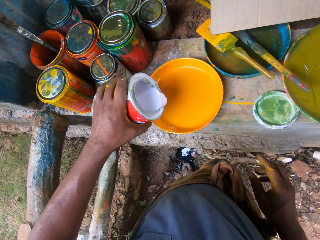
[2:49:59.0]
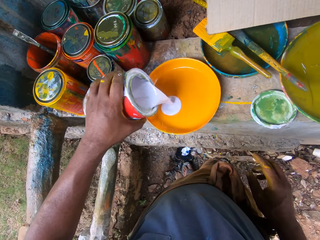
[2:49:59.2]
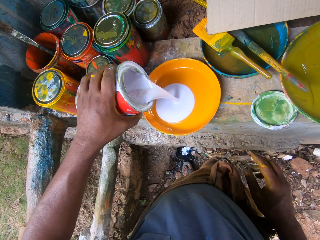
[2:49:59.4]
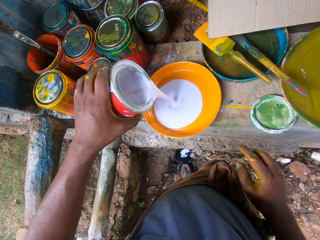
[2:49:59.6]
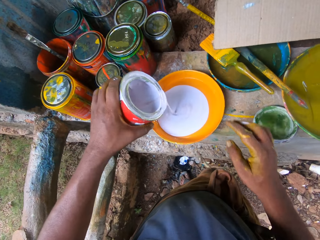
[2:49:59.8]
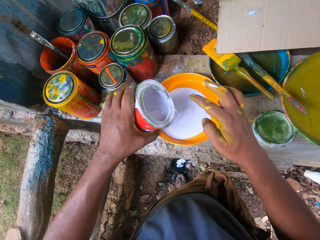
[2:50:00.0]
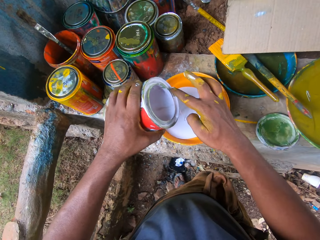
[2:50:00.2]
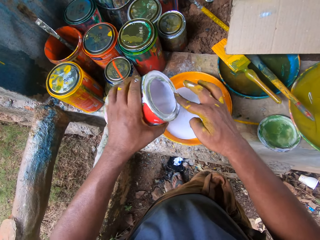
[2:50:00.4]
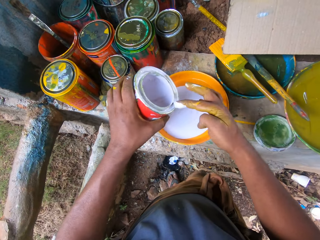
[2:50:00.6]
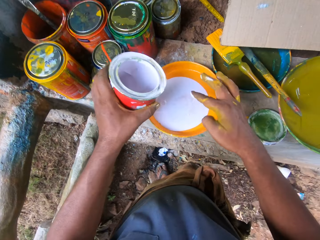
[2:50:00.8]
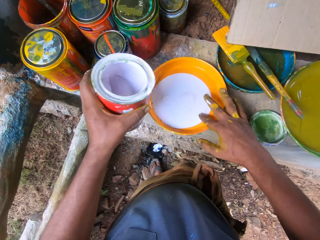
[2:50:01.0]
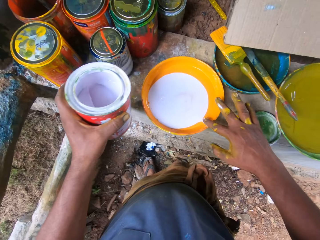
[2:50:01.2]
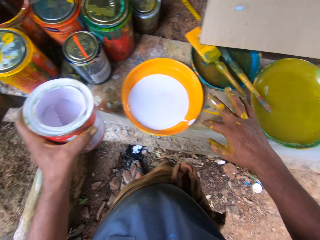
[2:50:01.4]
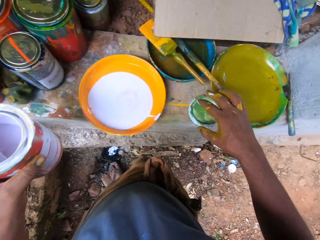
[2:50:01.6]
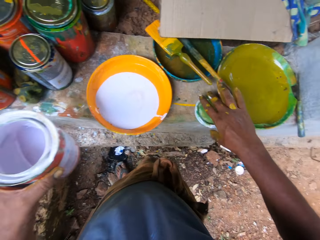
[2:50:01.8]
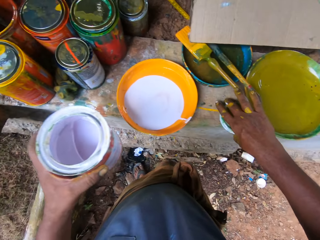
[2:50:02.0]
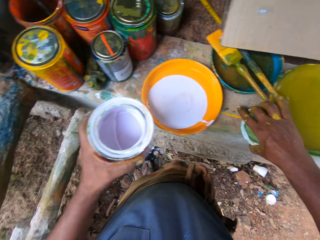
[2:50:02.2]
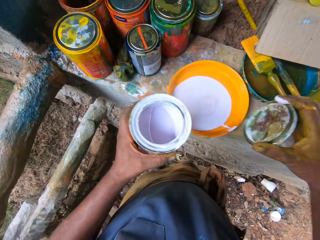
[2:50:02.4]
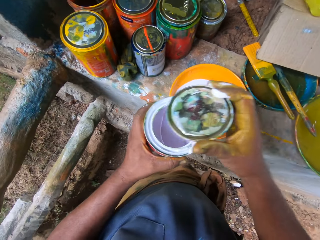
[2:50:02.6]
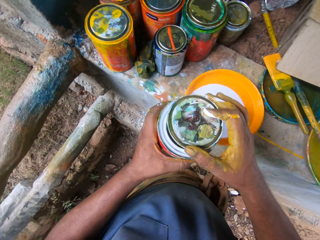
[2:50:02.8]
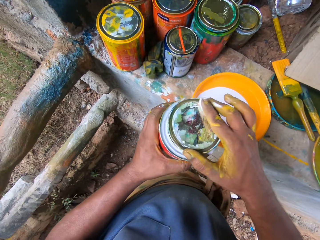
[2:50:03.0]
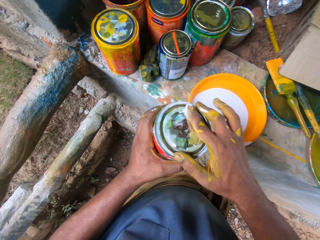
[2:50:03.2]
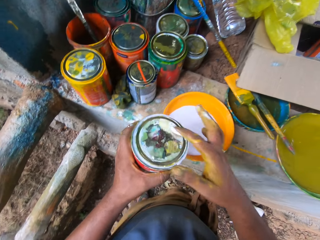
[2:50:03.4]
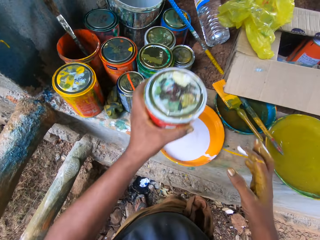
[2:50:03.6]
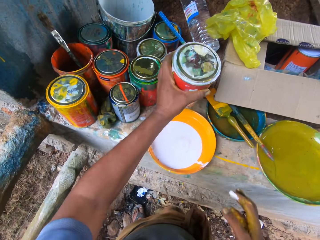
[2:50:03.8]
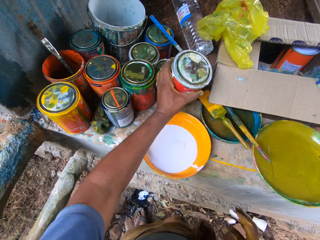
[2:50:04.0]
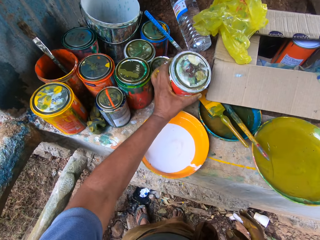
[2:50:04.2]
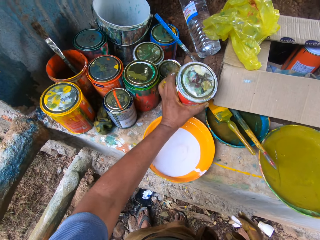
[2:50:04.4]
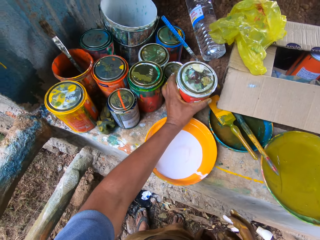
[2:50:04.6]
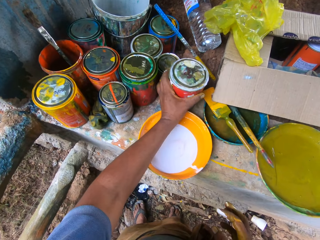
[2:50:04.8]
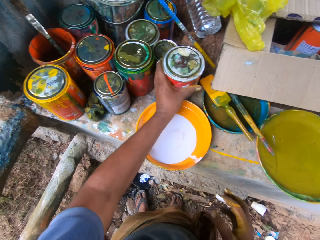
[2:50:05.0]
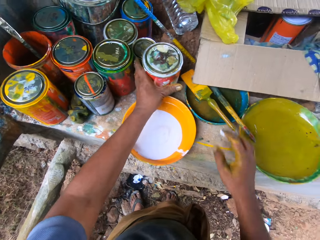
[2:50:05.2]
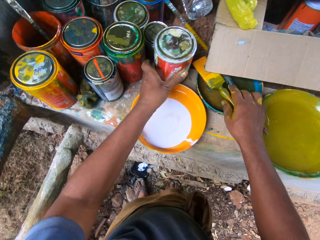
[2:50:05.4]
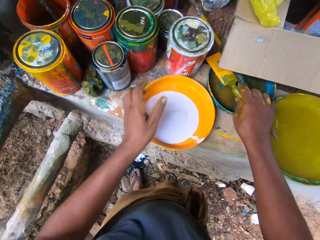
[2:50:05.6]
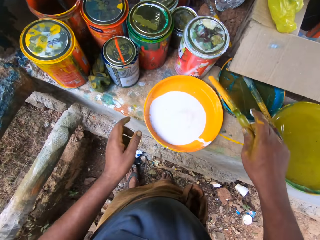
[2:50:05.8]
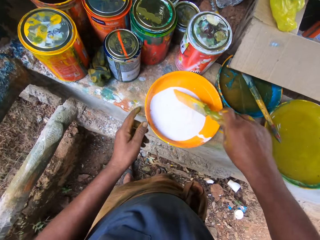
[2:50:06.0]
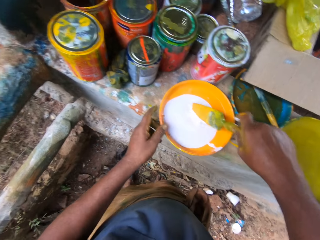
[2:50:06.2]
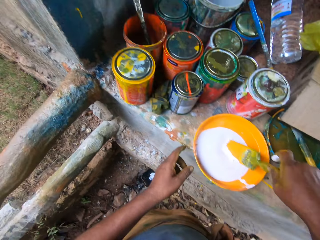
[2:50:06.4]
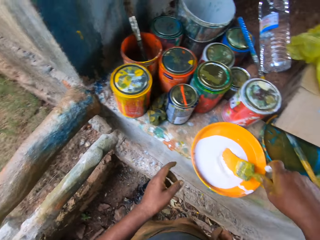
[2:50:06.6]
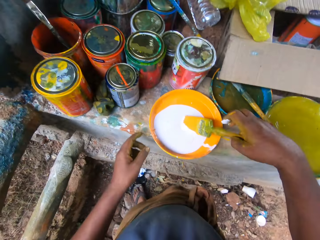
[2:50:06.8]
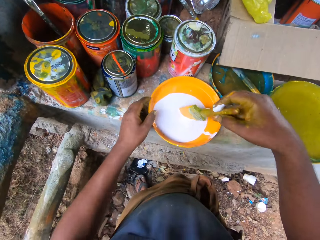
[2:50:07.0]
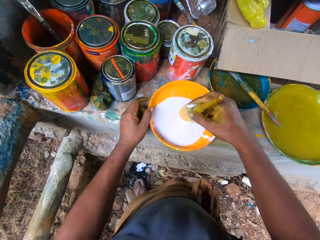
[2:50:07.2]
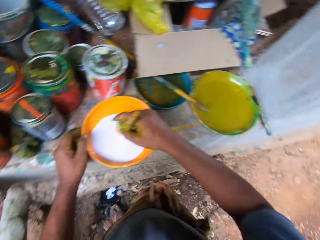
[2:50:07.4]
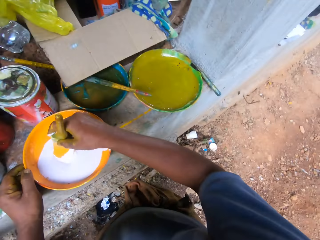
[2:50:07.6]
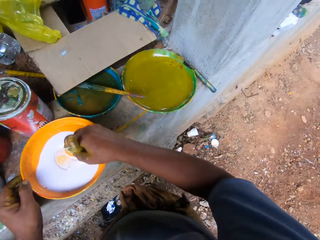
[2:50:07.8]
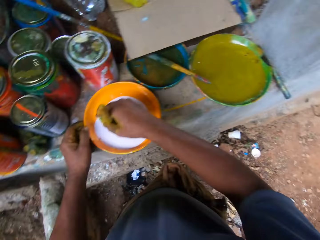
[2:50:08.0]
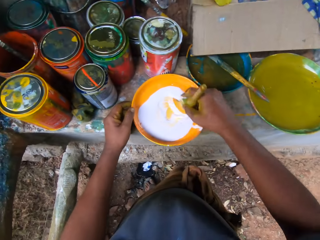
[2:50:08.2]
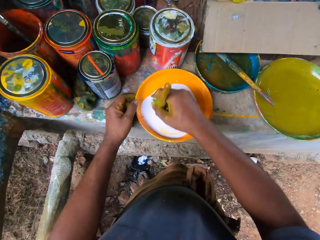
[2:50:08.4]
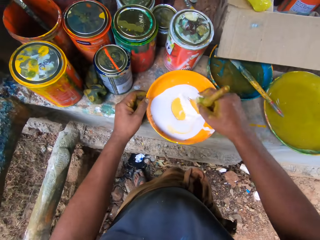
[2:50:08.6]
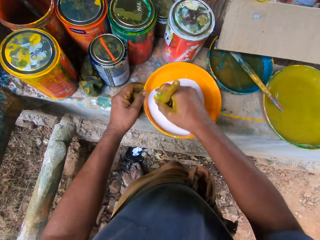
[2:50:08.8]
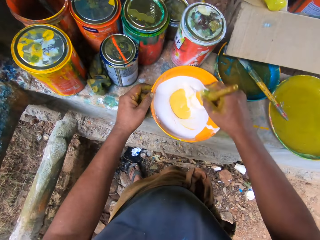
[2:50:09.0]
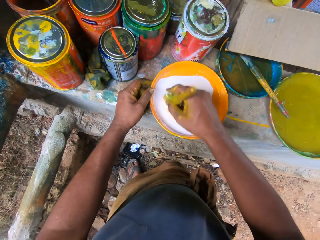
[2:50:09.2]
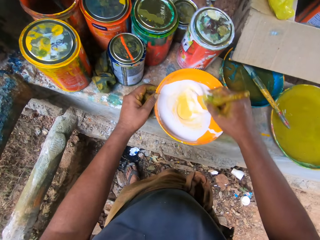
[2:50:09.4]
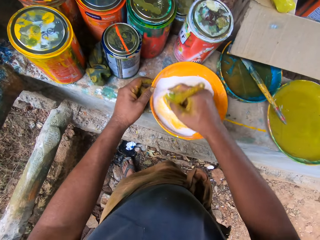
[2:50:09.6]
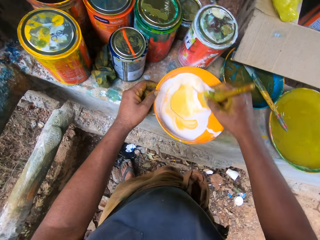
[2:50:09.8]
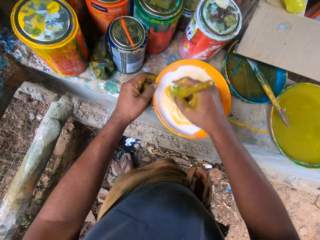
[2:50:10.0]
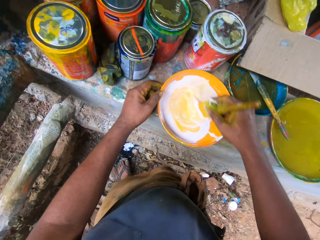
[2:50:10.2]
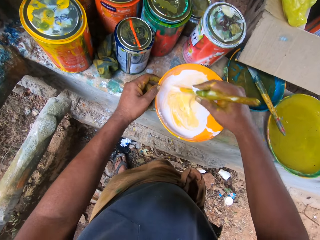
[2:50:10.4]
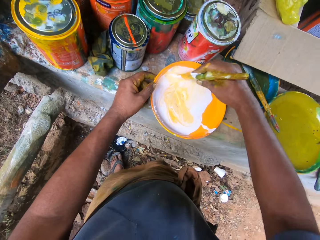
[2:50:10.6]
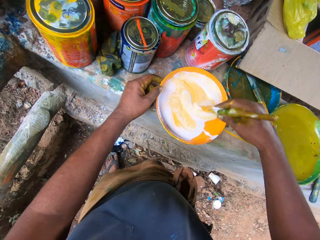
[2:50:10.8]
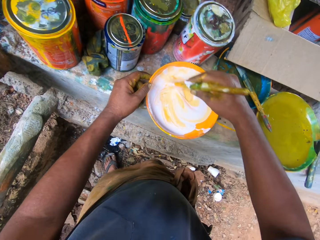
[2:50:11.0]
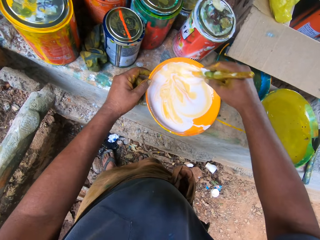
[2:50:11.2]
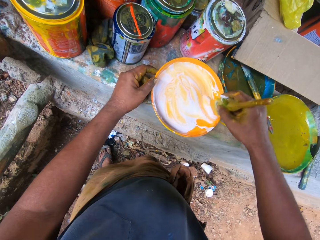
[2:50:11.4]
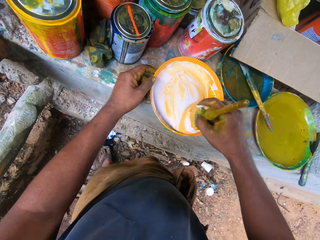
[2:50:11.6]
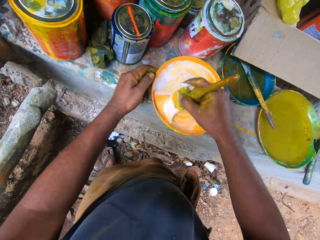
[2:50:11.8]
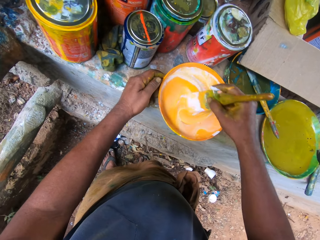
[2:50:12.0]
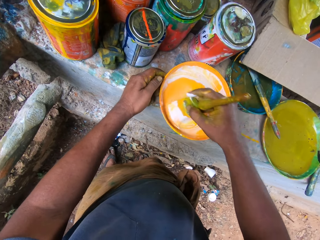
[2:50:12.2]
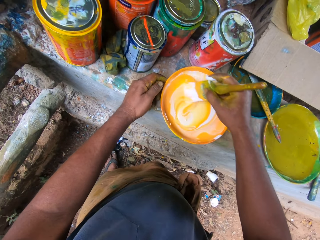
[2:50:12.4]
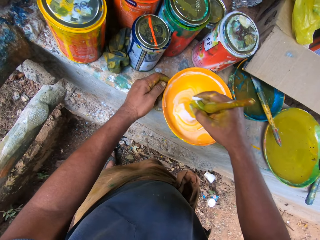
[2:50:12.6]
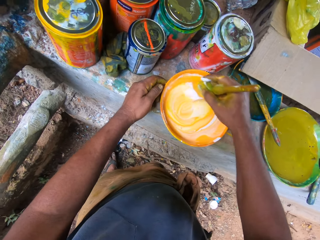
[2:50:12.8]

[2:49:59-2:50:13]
The camera wearer pours paints from the container in a paint container or paint tray. They move a finger on the paint tin. They move a finger on the paint tray. They pick up a lid with a hand. They close the paint tin with the lid. They put down the paint tin with a hand. They pick up a paint brush. They put a hand on the paint tray. They stir the paint with the paint brush.

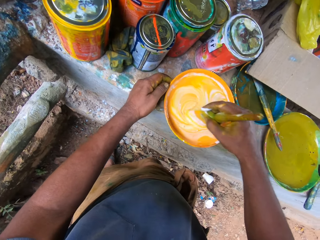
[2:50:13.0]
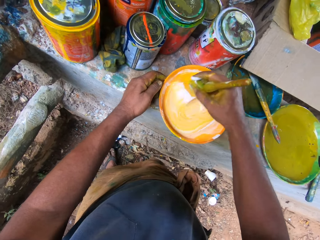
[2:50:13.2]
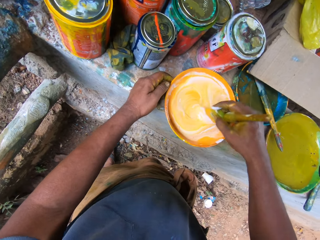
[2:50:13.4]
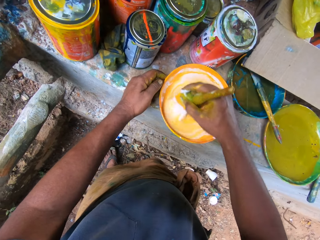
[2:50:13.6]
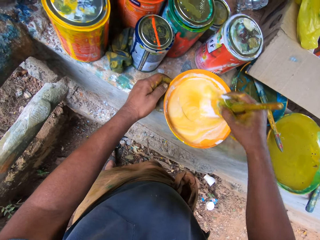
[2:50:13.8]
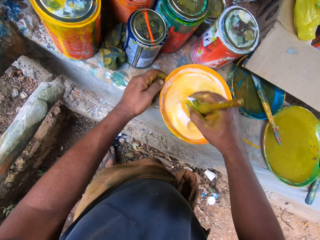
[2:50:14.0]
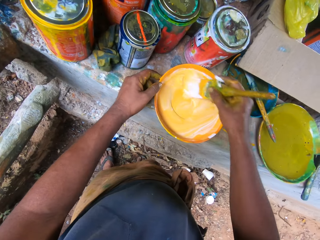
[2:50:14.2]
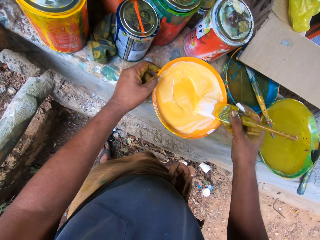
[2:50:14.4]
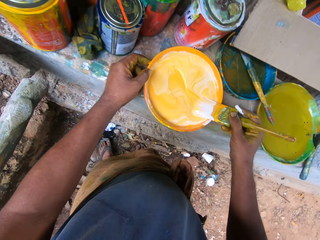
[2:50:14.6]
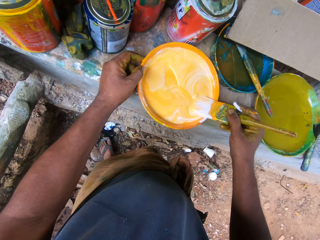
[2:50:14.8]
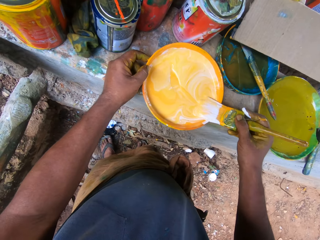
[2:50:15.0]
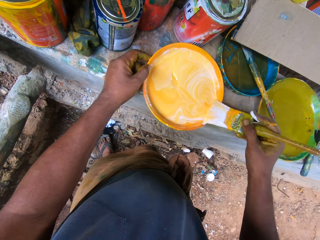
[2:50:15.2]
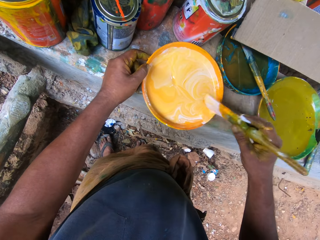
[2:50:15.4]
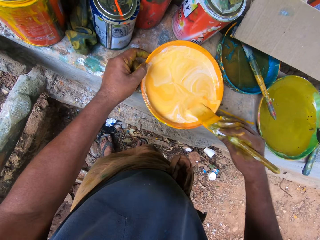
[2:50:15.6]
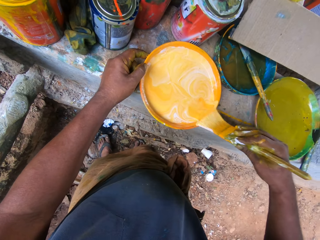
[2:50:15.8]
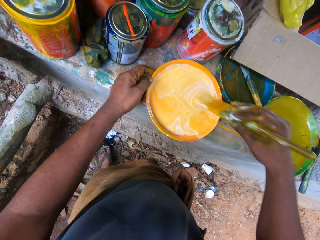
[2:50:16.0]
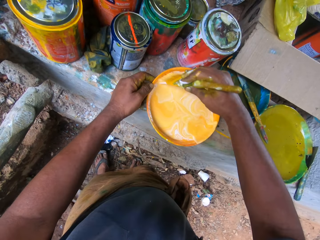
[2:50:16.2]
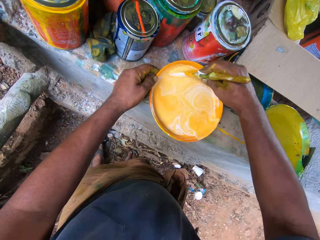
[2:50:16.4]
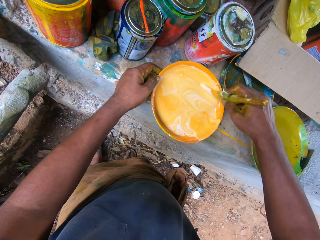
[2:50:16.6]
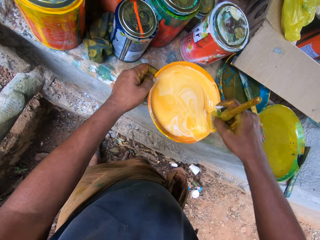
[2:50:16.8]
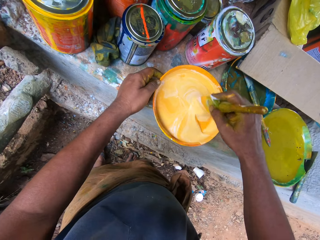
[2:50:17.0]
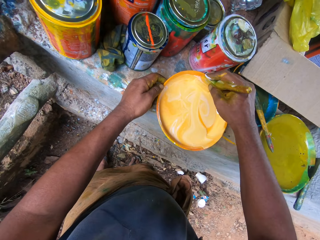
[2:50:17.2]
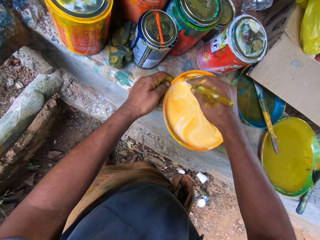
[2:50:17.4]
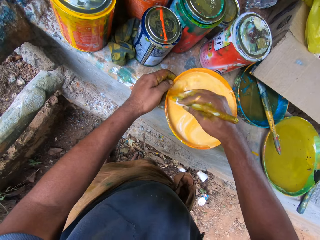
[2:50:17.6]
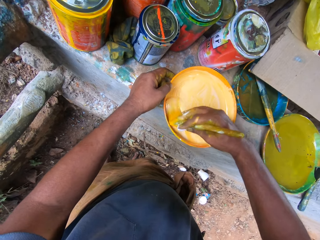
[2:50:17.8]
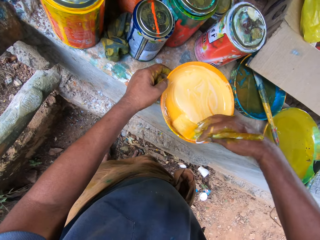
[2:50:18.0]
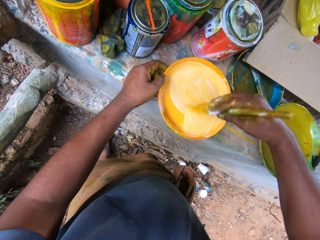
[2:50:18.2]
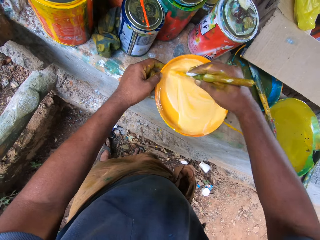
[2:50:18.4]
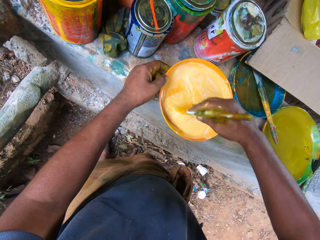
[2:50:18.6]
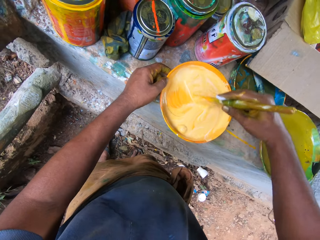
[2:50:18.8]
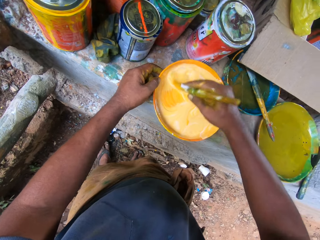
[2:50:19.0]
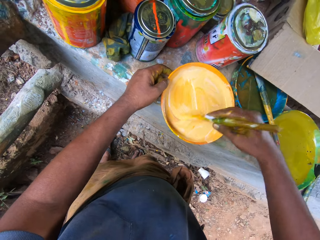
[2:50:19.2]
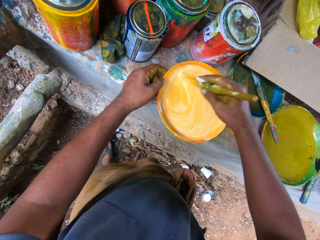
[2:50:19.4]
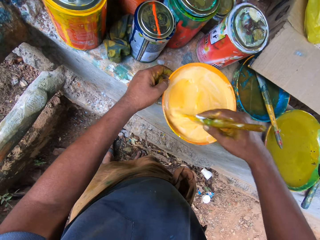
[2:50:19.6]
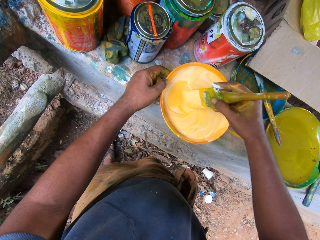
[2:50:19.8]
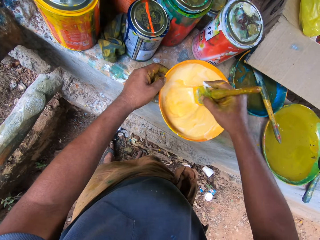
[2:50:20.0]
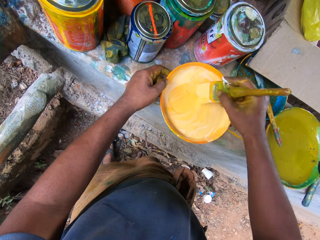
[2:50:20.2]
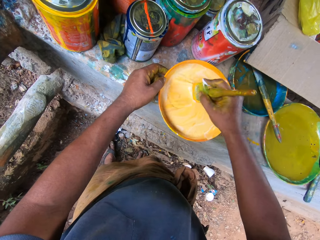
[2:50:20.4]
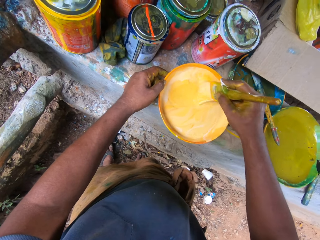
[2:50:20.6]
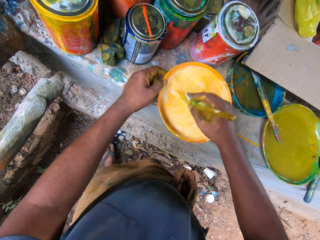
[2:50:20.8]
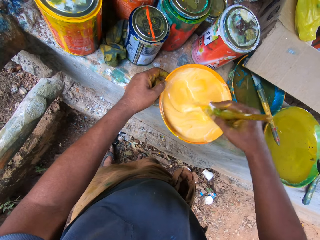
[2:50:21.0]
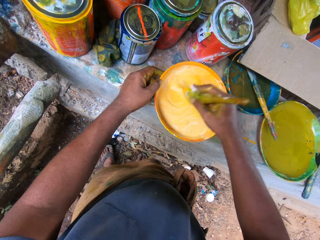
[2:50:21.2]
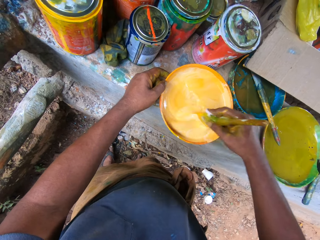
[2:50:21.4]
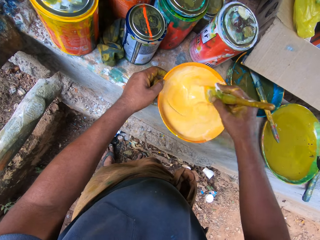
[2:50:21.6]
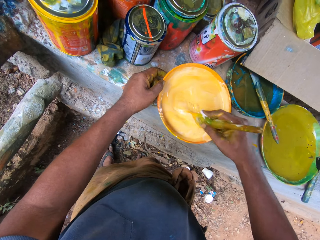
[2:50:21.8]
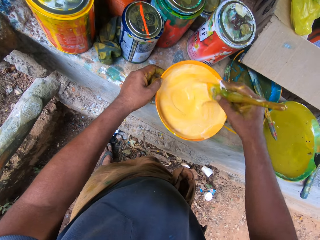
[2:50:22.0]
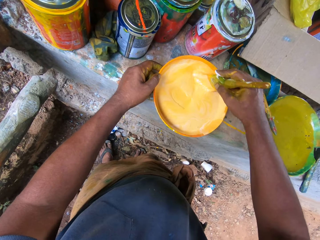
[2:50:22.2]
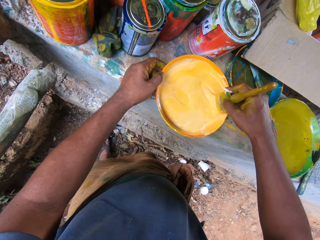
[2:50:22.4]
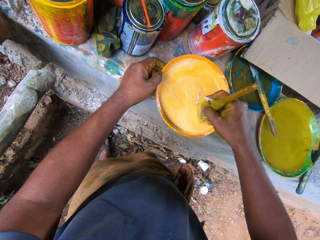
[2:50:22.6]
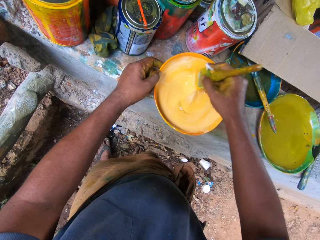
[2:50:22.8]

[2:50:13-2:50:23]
The camera wearer moves a paint brush on a paint tray. They stir paint with the paint brush.
